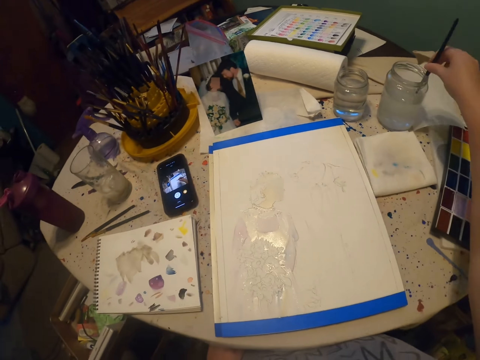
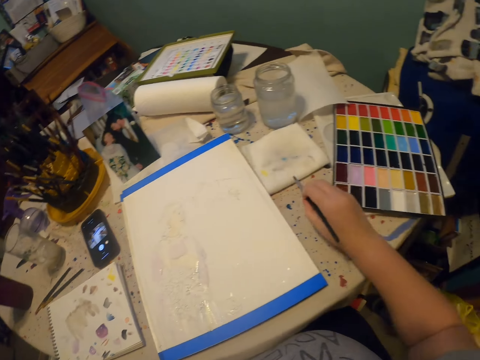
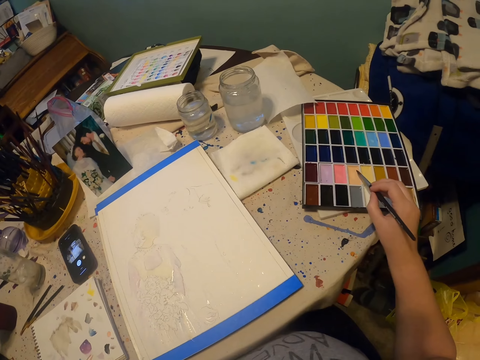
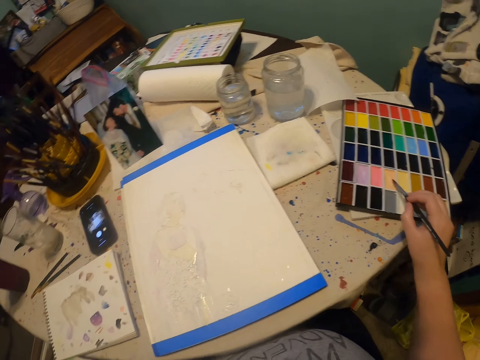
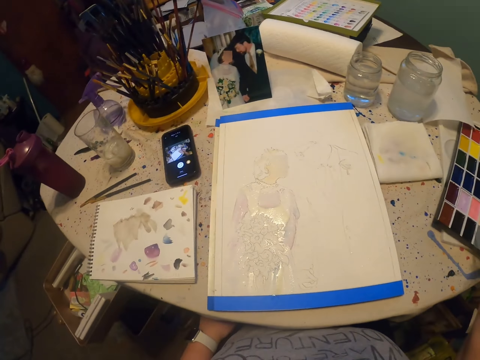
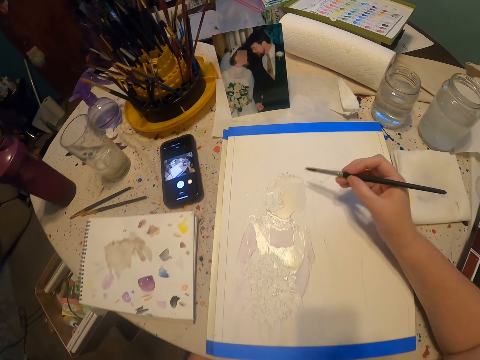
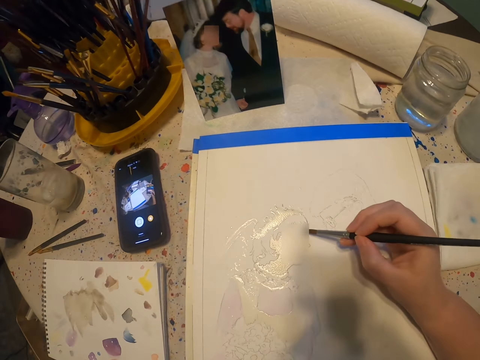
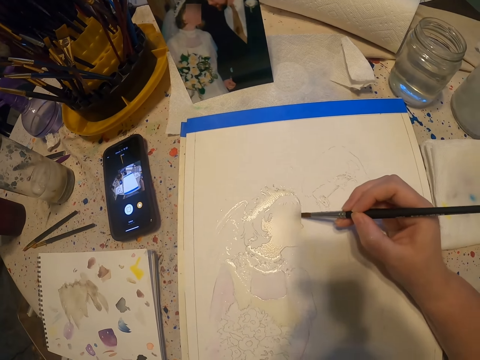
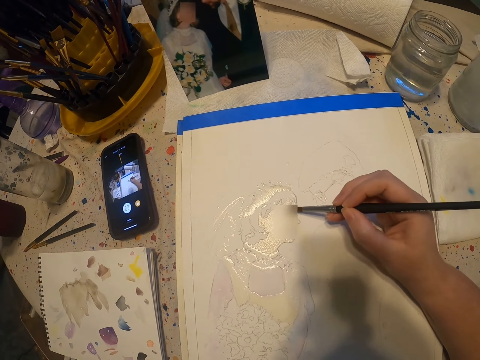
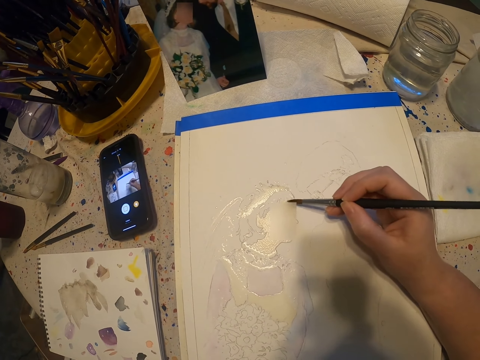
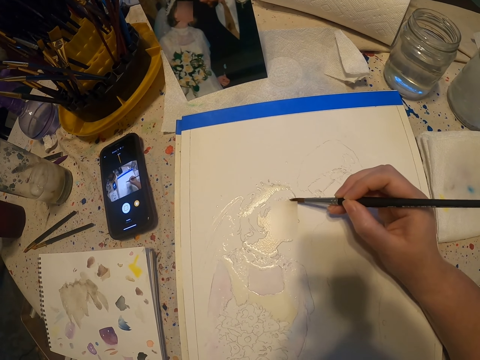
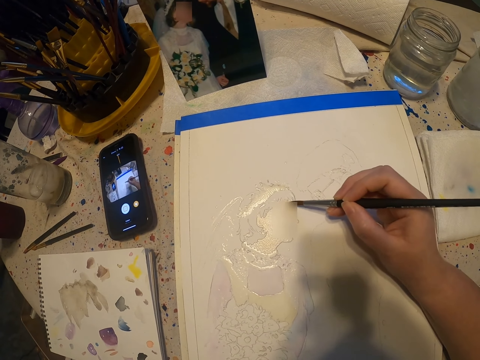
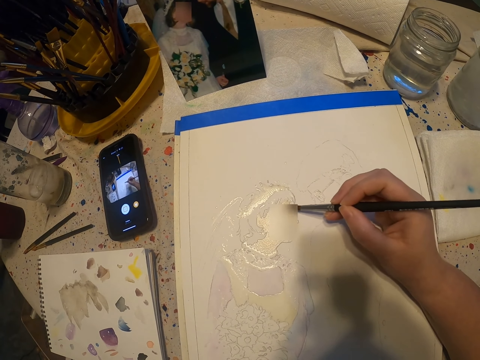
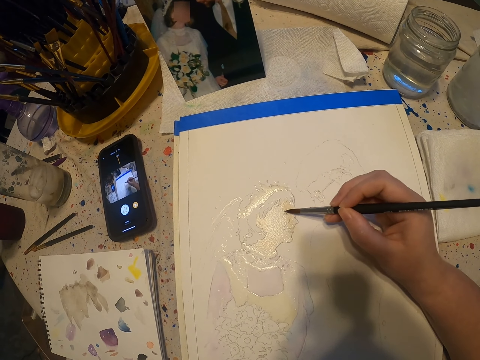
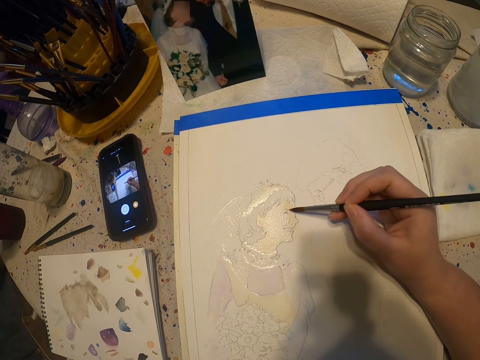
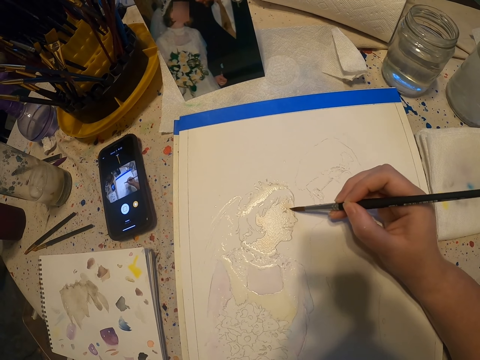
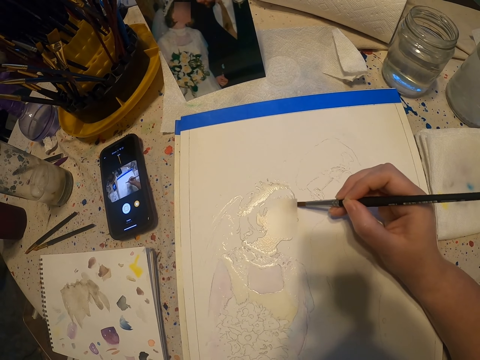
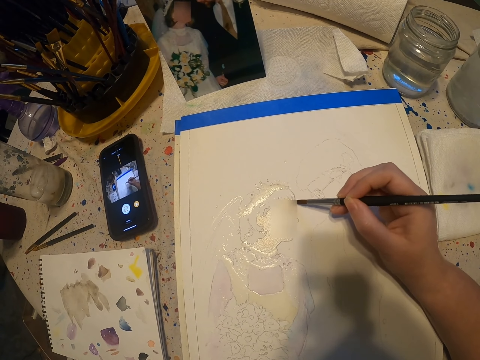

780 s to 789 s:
The camera wearer dips the paint brush on the colorless solution. They remove excess solution on the paint brush. They dip the paint brush on the paint kit. They paint on the paper.

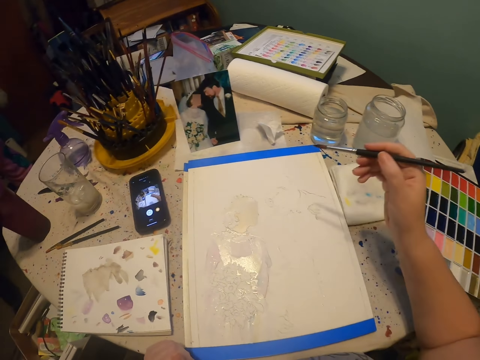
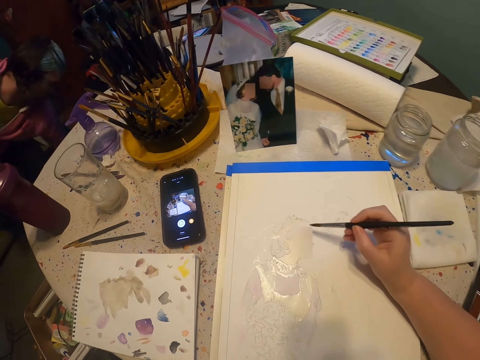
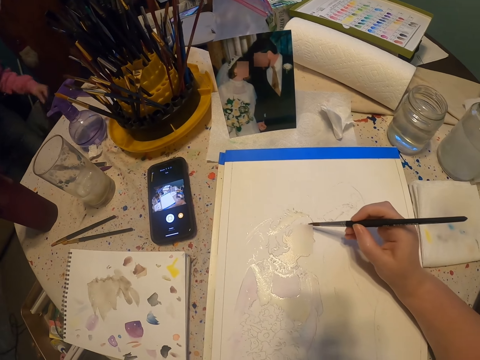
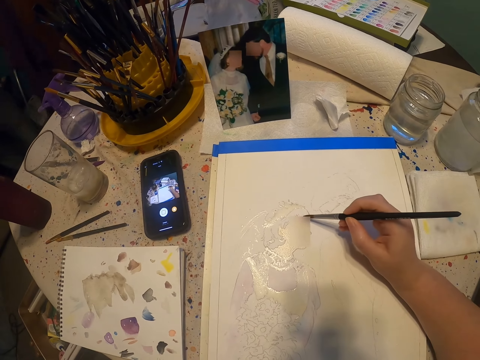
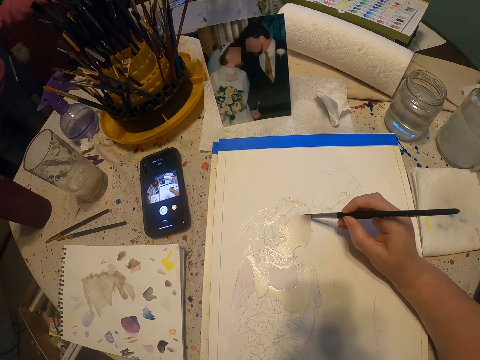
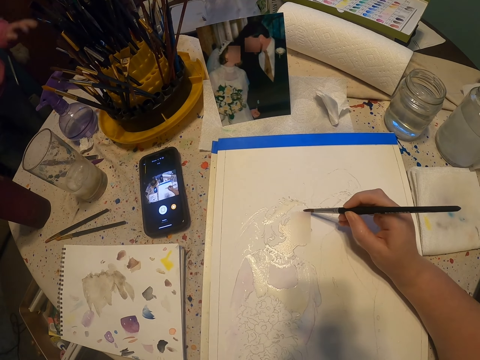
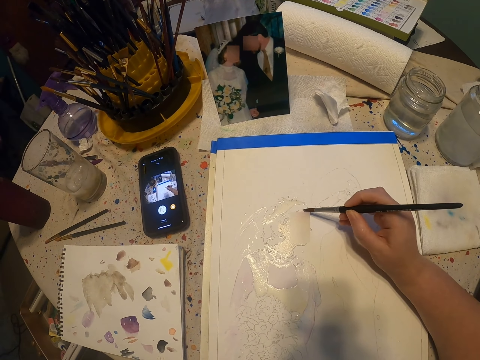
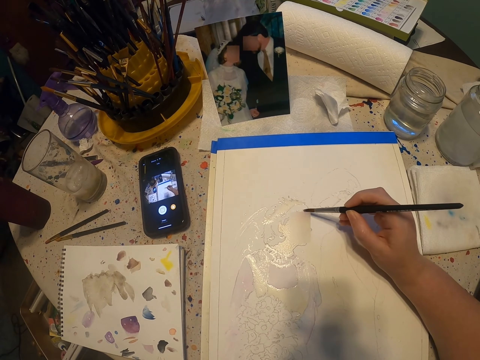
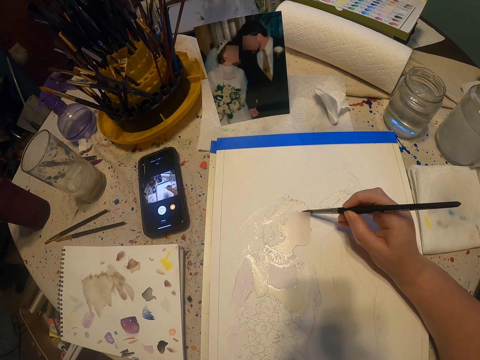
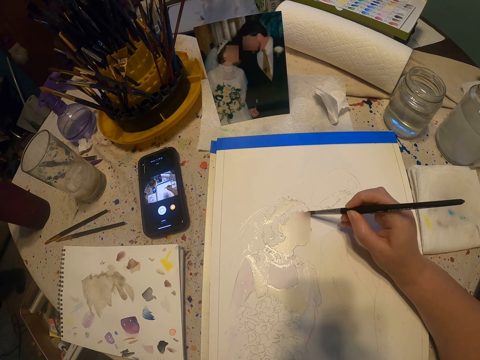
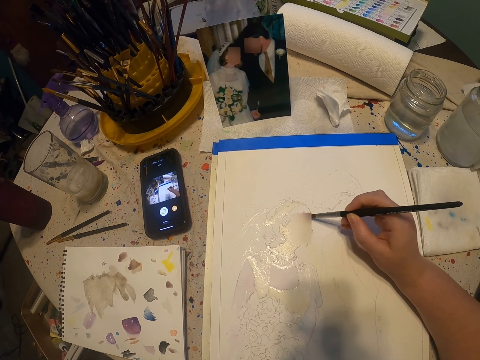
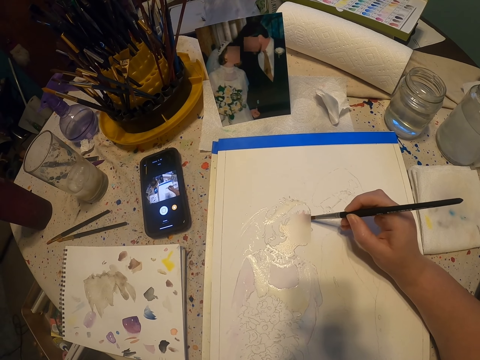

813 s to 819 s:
The camera wearer moves their hands. They paint on the paper.

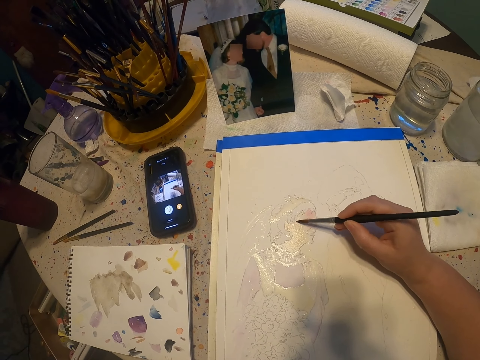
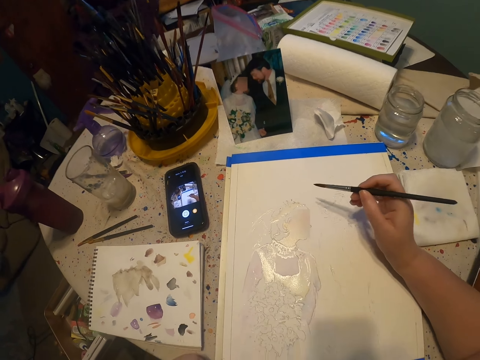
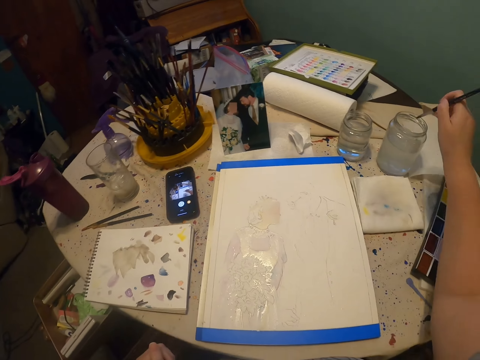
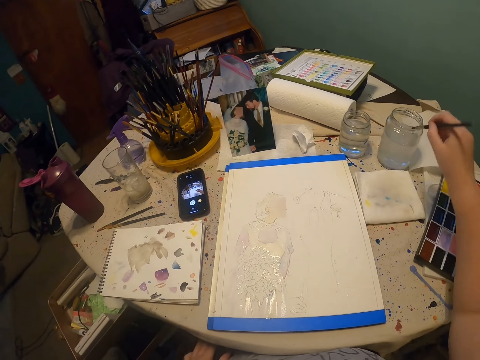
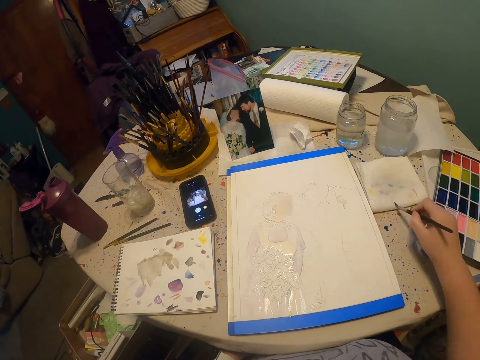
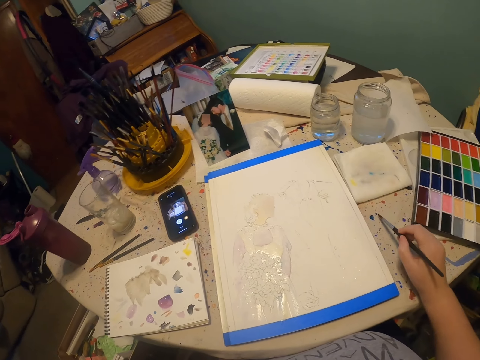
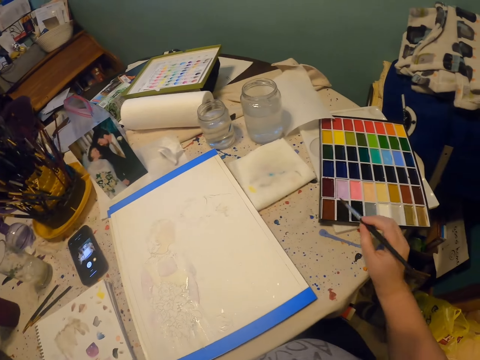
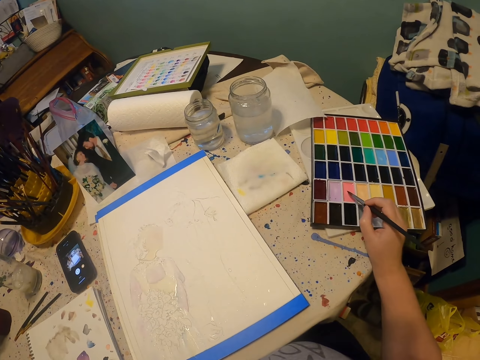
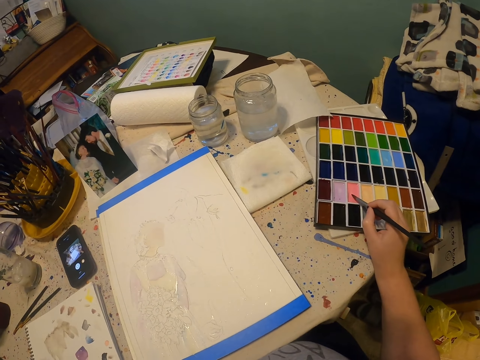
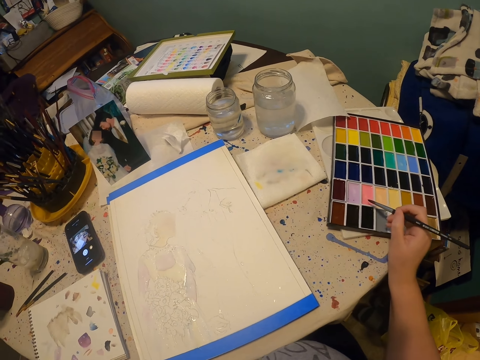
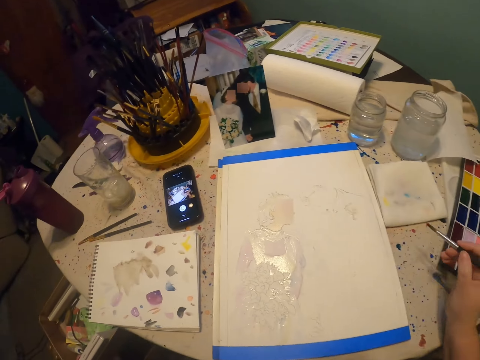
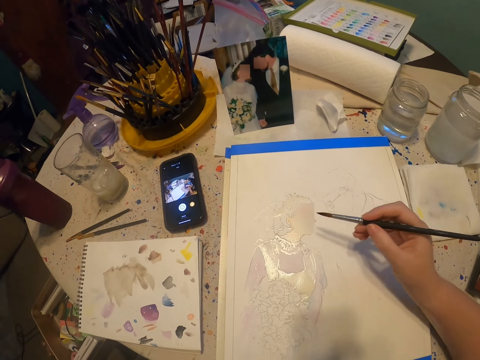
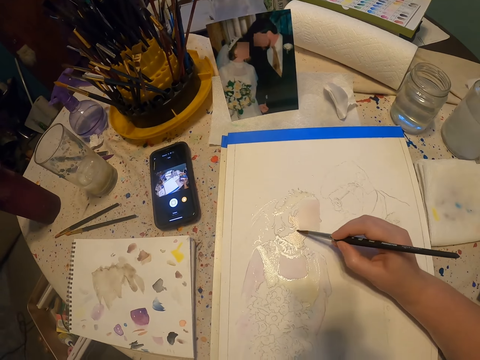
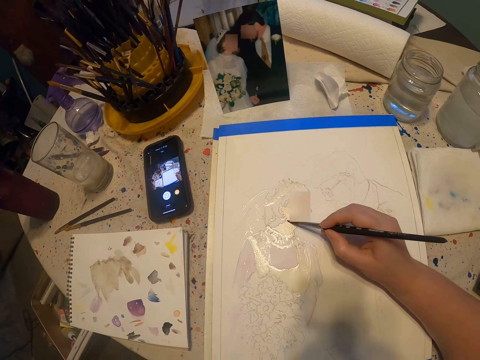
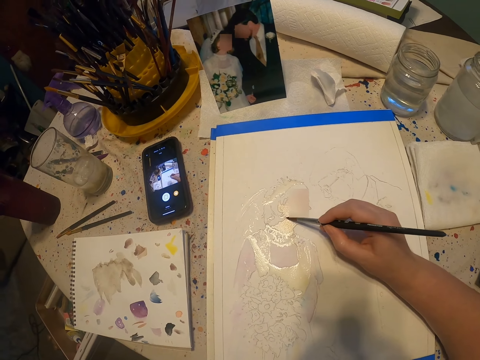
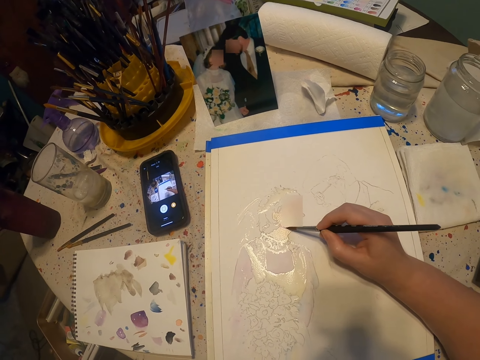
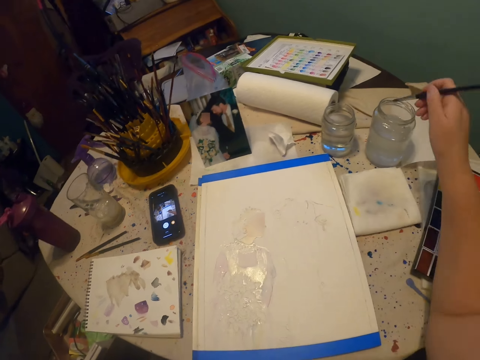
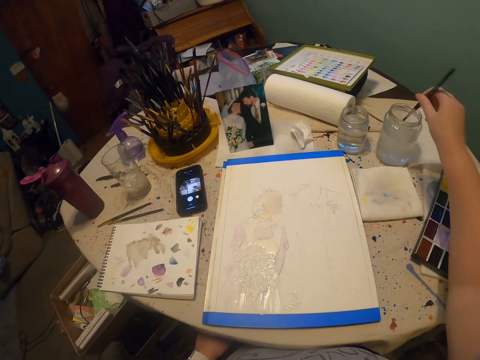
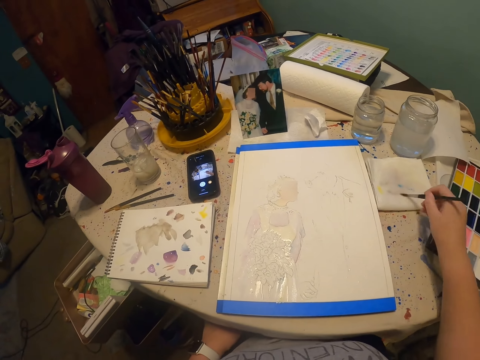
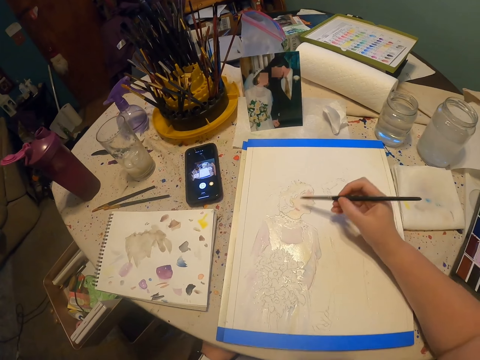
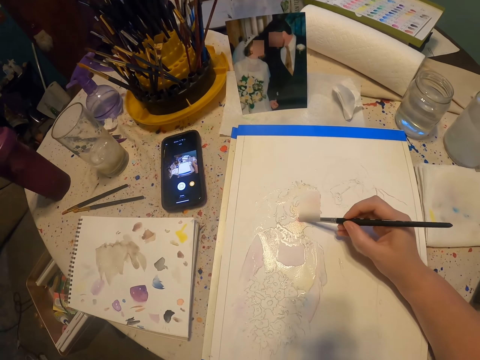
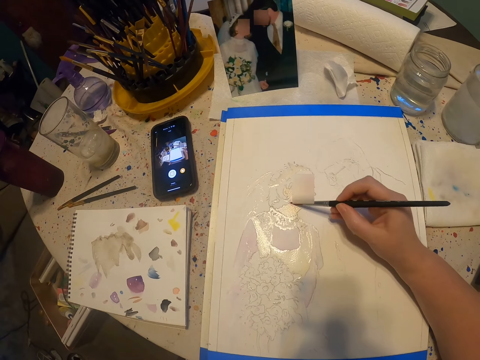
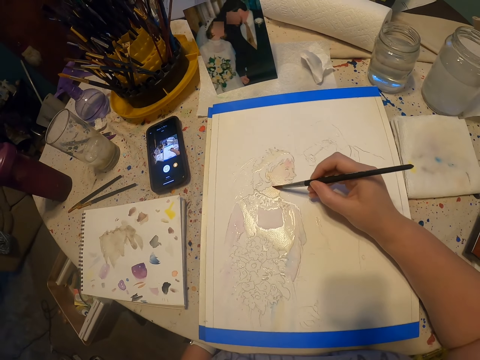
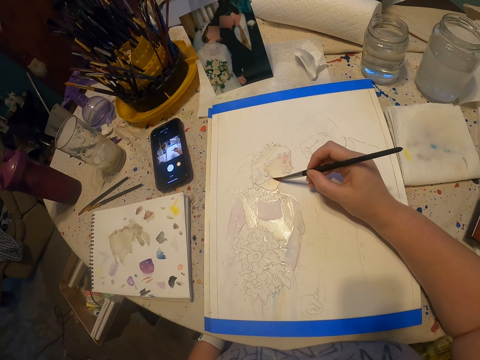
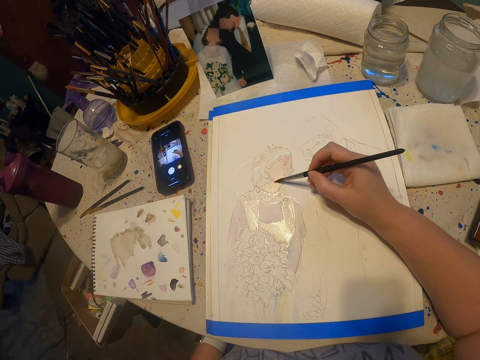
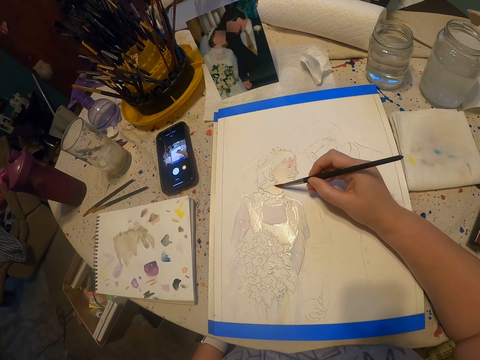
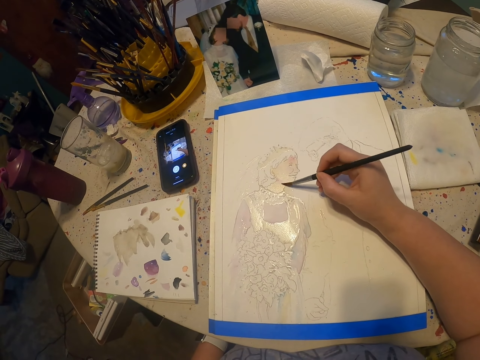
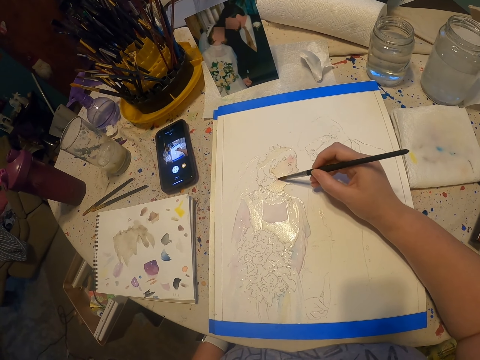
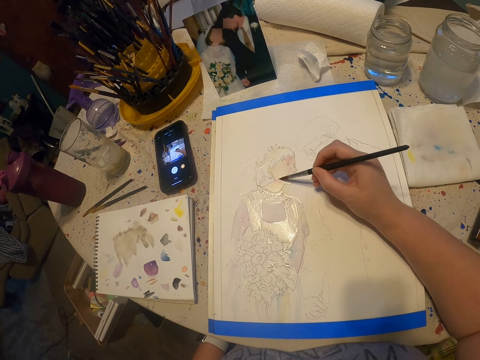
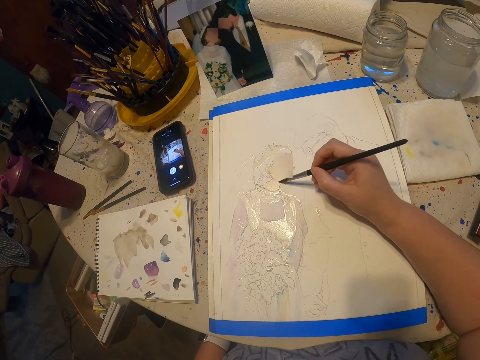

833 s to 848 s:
The camera wearer dips the paint brush on the colorless solution. They remove excess solution on the paint brush. They dip the paint brush on the paint kit. They paint on the paint paper. They dip the paint brush on the colorless solution. They remove excess solution on the paint brush. They paint on the paint paper.
